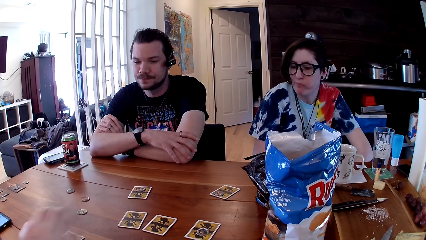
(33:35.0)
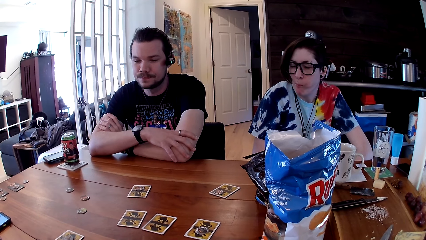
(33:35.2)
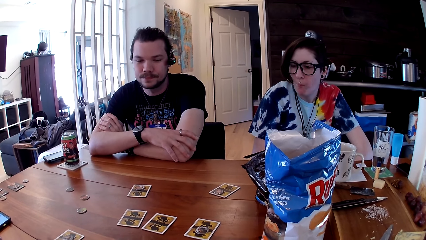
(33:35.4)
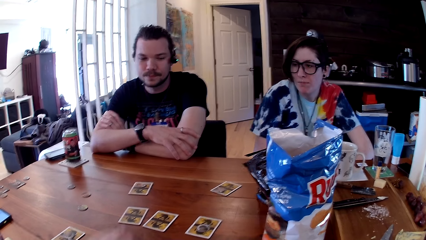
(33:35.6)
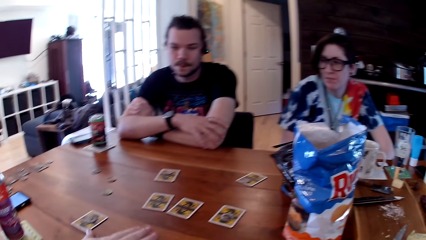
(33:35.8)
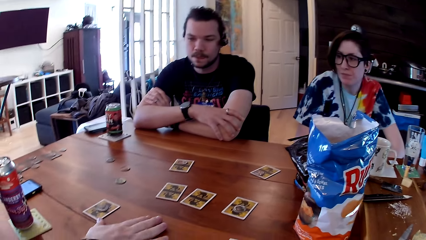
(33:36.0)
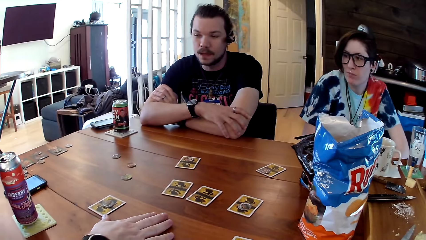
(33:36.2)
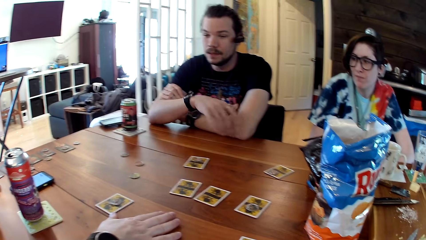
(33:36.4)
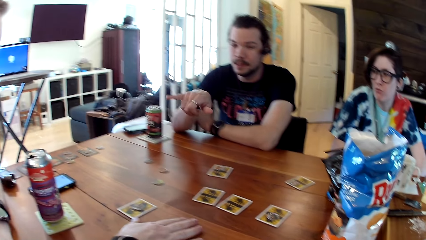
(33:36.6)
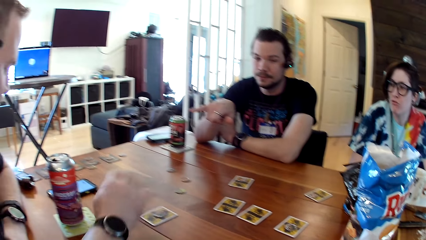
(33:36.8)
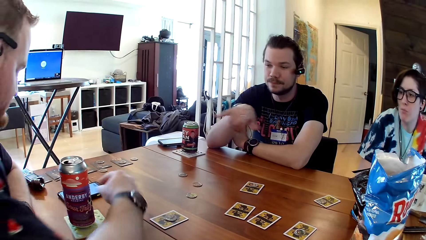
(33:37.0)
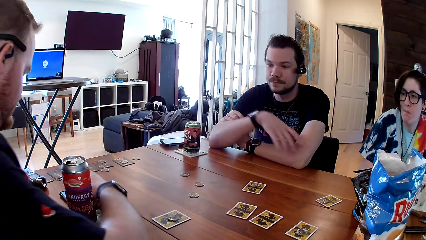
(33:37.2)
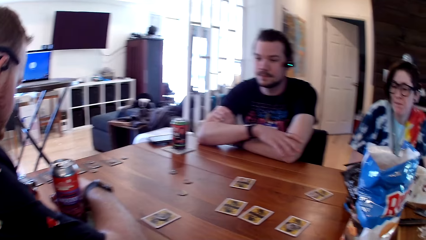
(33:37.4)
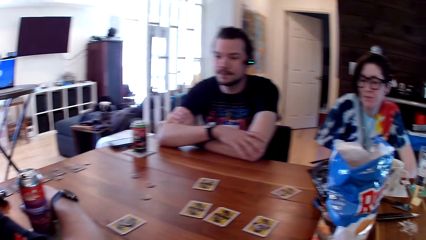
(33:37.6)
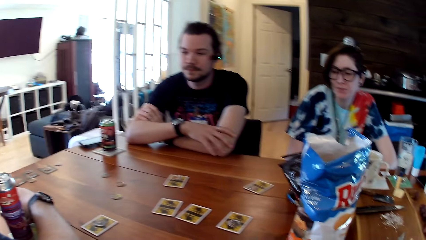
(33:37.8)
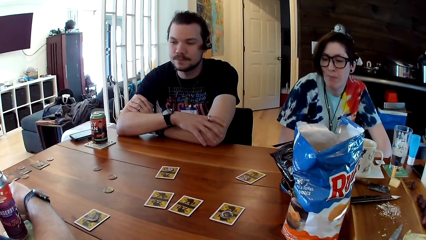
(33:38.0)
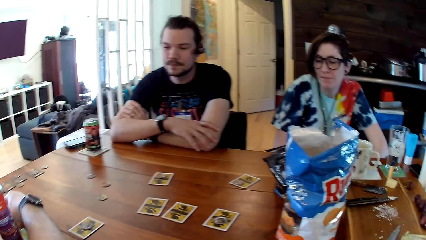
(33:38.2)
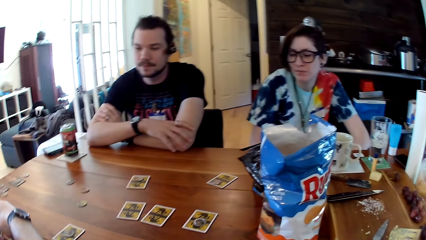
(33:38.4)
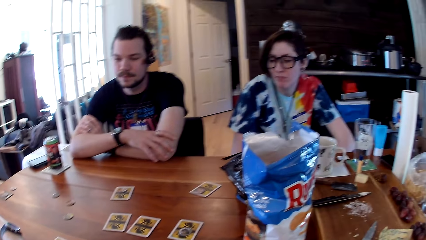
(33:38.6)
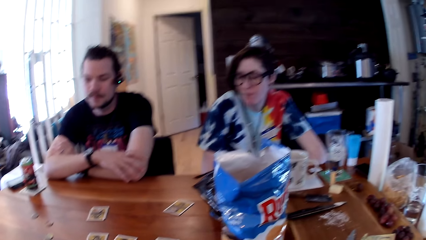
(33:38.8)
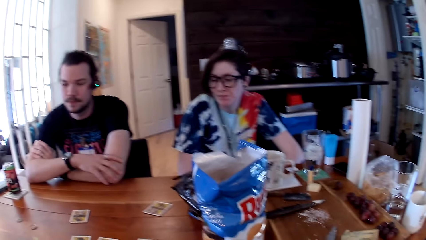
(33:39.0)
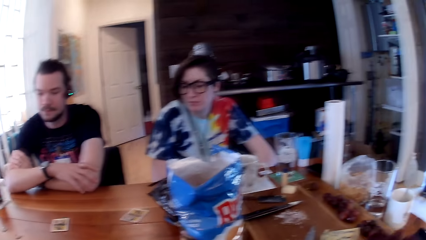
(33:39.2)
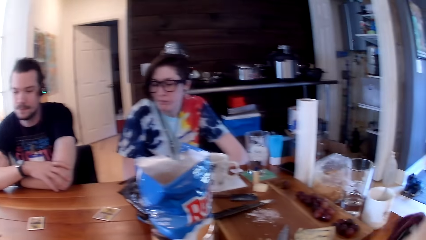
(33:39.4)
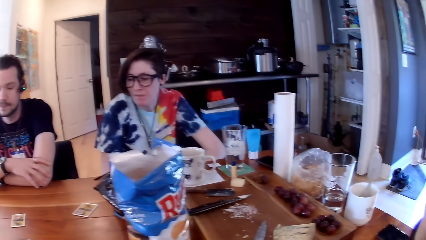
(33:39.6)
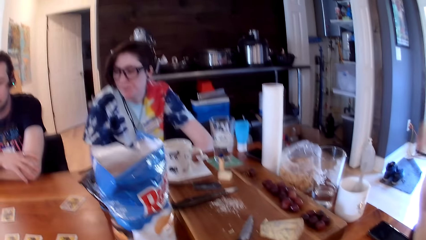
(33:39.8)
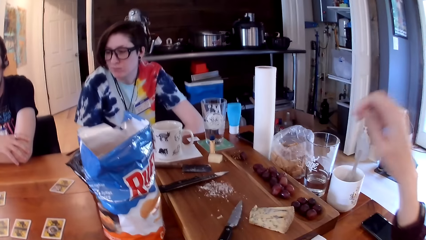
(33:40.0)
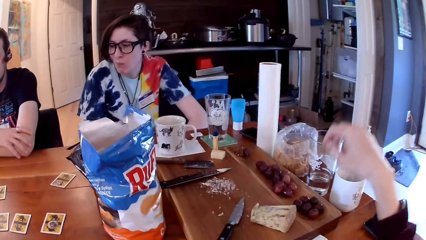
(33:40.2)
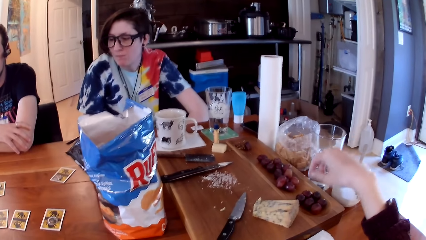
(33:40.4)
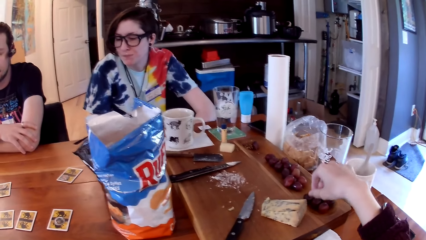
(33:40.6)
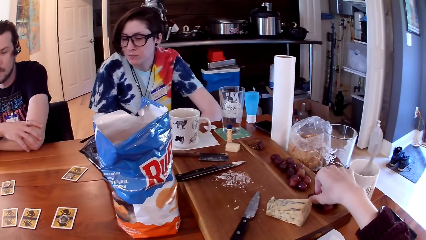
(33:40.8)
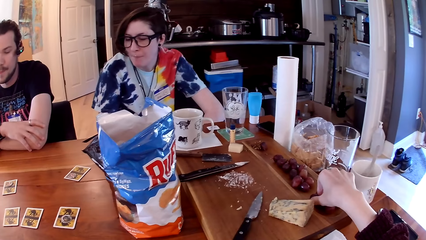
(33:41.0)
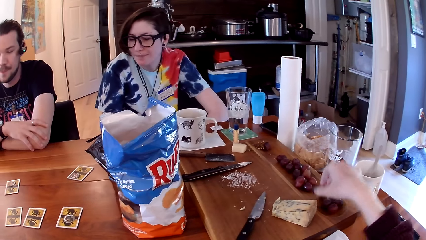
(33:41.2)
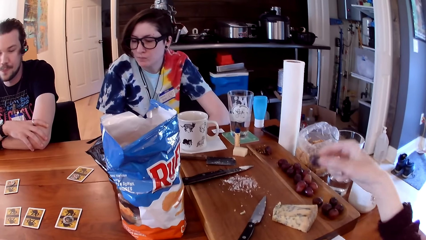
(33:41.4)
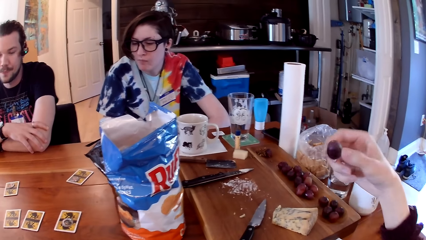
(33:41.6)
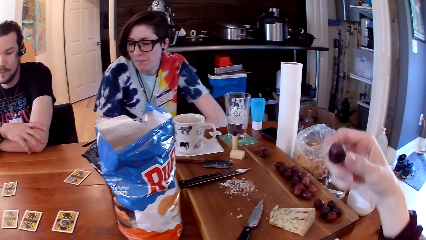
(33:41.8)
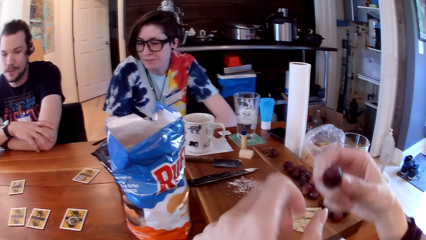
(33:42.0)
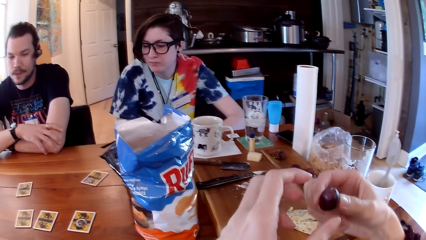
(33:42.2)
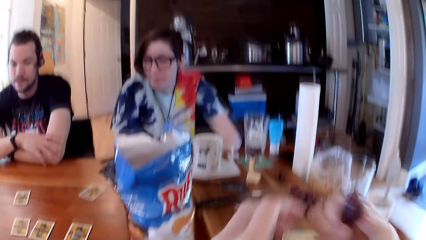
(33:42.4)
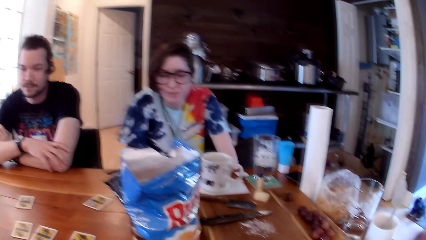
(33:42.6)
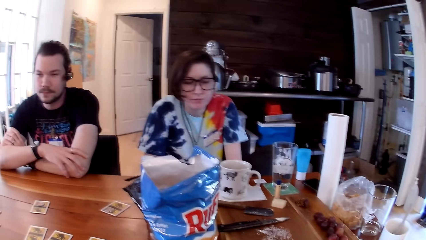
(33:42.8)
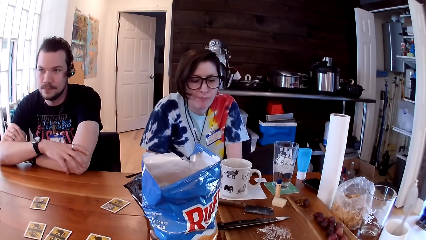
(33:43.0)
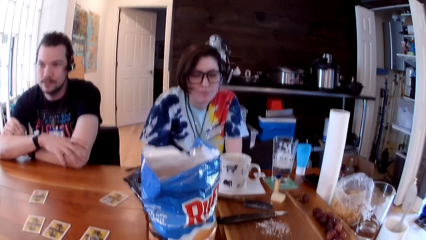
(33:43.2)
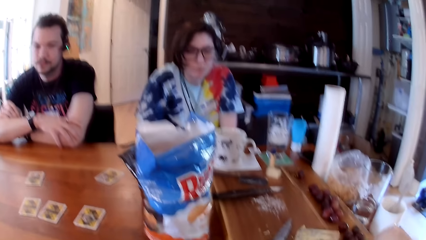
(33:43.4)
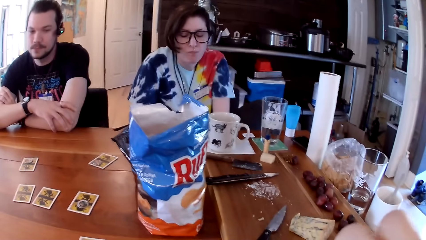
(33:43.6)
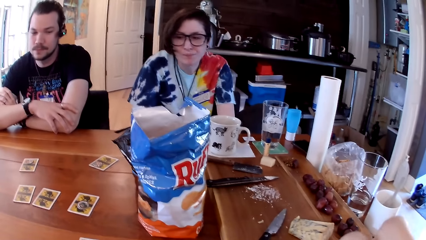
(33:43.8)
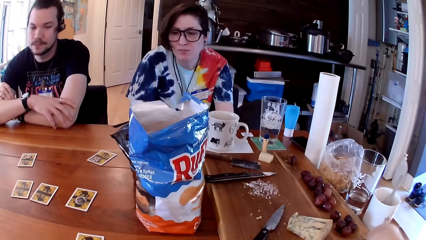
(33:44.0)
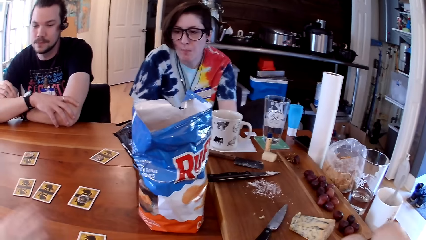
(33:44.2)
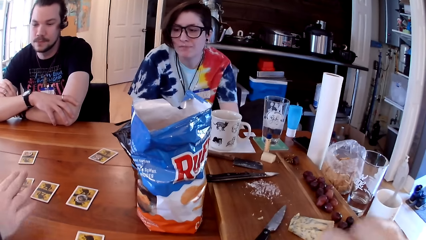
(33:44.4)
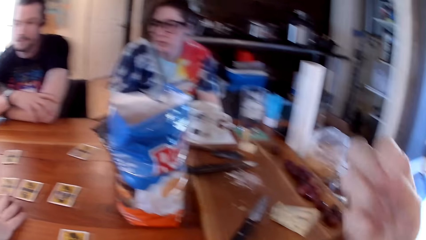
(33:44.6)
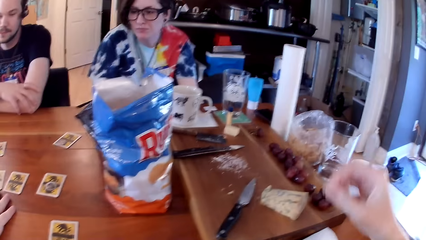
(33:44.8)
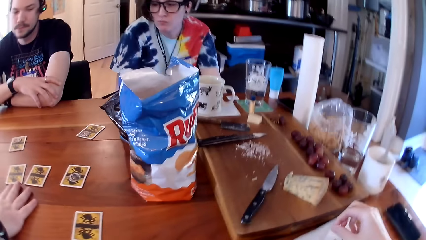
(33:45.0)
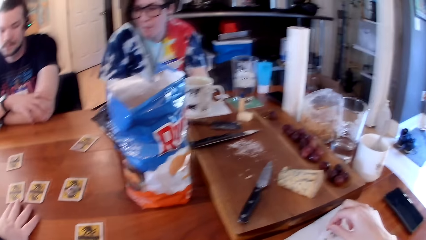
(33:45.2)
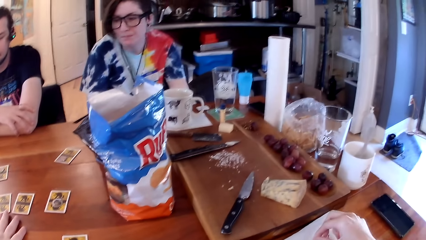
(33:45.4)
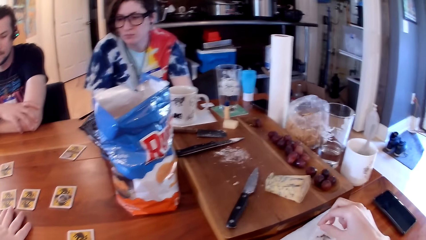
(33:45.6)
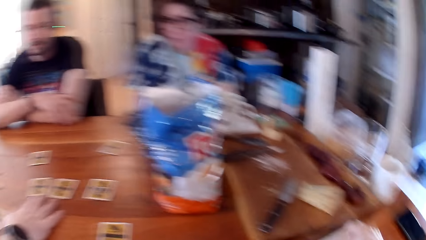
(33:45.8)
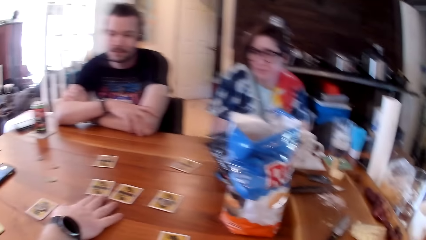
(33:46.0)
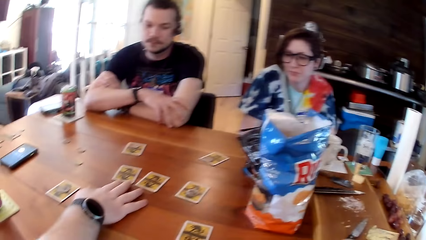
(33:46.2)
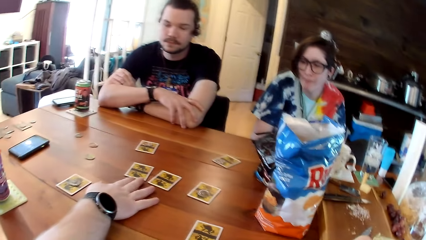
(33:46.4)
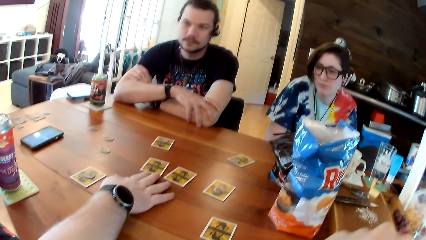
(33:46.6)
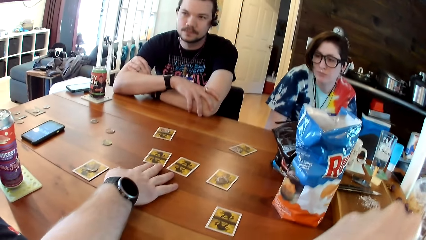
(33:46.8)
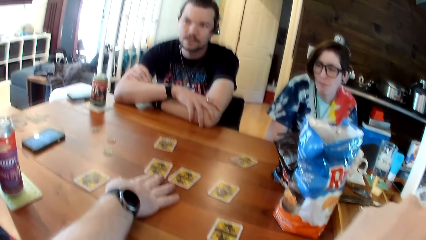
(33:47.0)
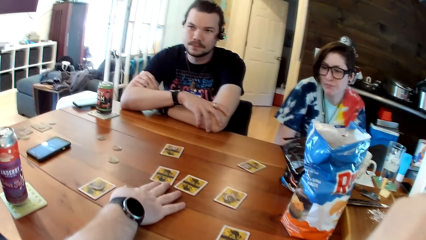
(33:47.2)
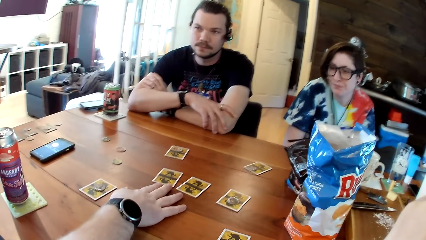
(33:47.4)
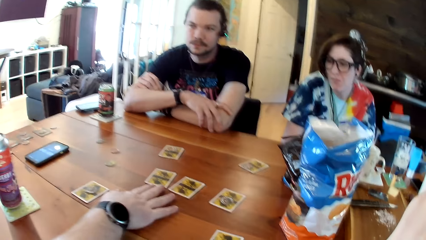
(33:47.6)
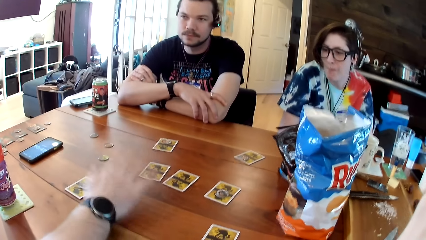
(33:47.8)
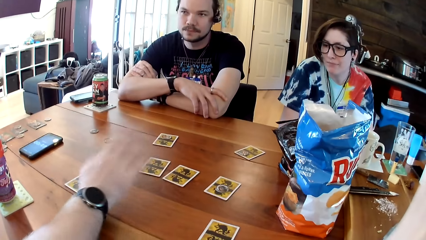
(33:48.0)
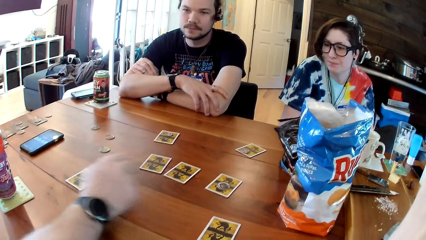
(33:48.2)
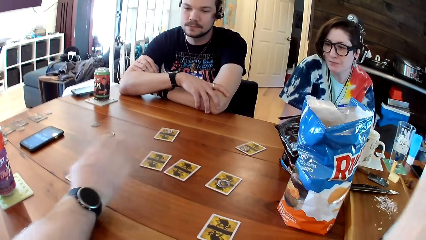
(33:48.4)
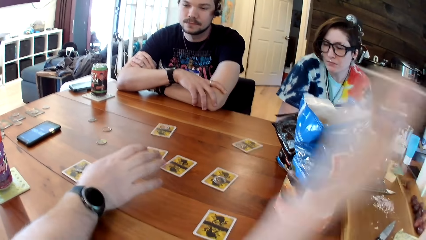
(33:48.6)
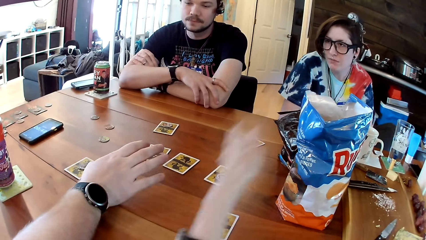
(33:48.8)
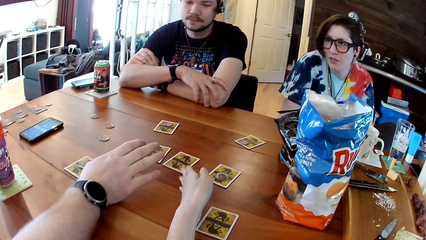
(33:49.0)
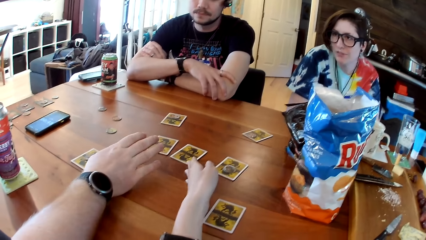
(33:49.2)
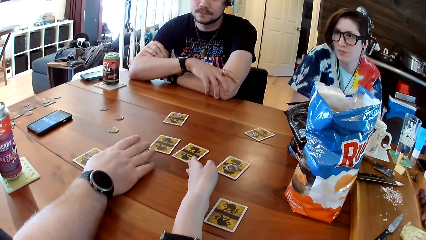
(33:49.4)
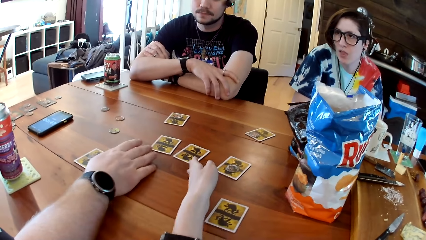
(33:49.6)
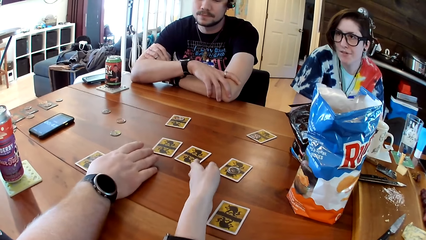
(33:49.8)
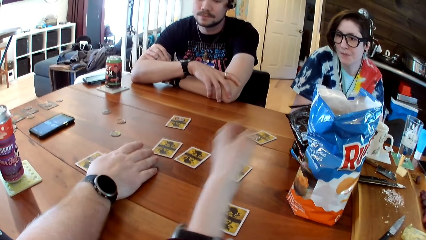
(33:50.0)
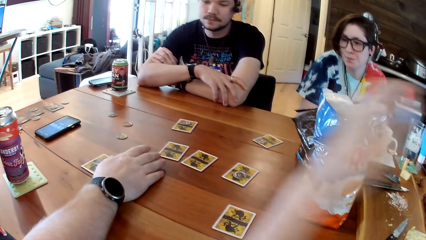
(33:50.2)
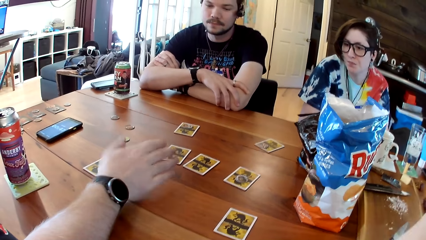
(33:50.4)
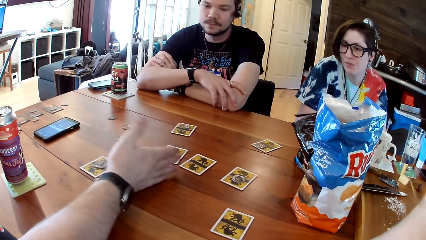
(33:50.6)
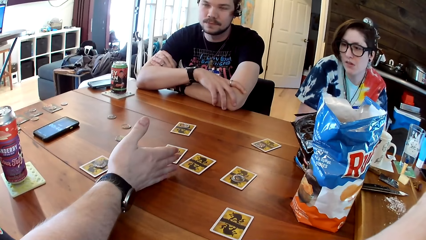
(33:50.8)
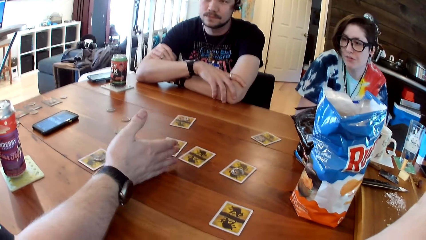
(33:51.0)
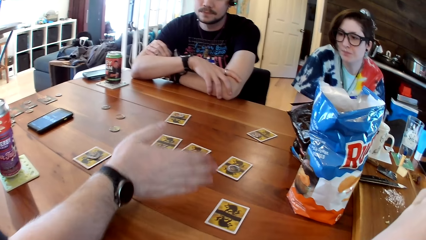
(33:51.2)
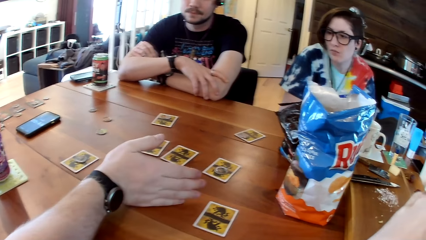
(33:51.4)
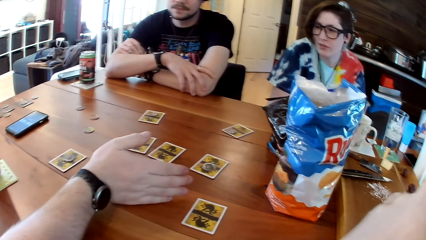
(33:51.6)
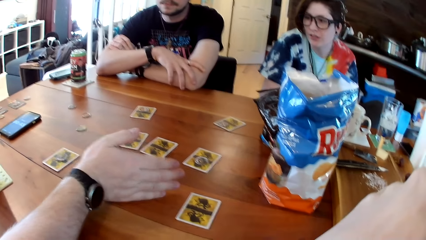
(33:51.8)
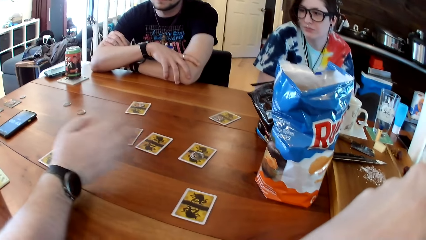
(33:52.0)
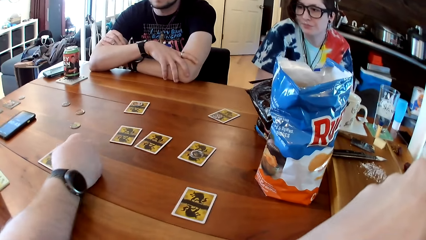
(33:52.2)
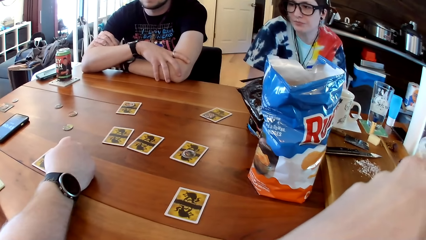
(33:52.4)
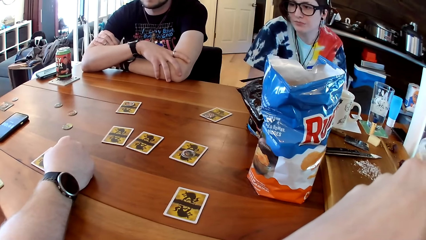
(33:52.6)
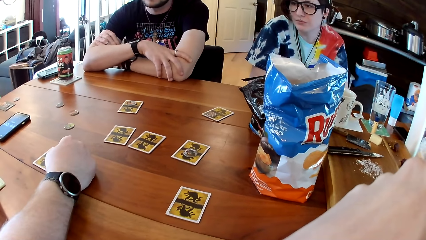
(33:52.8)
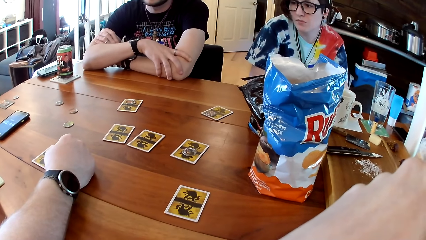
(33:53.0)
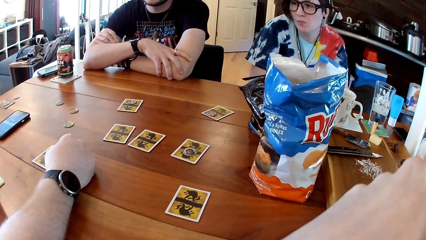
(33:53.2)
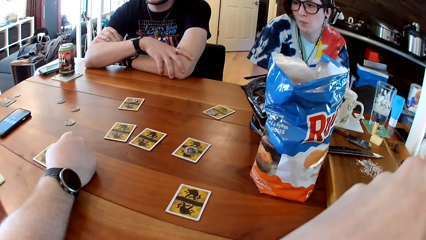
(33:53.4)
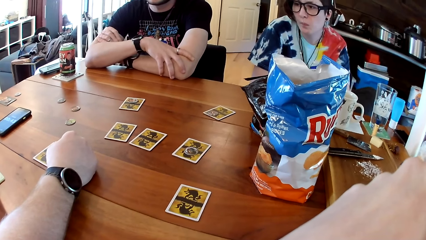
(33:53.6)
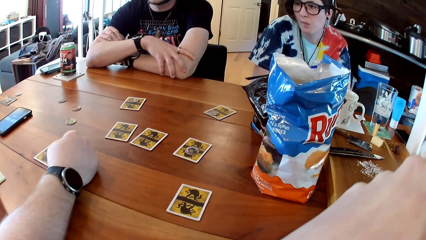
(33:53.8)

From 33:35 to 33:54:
The camera wearer looks around. A person dials the mobile phone. The camera wearer eats, picks up a fruit, and does something. The person communicates to the team. The camera wearer looks around. She puts her hand on the table and takes her hand off the table.
